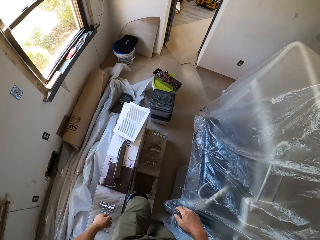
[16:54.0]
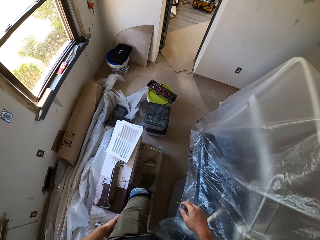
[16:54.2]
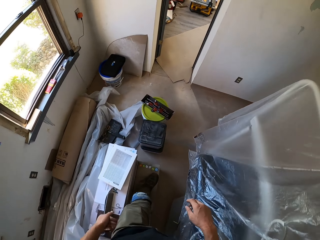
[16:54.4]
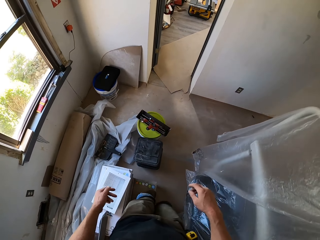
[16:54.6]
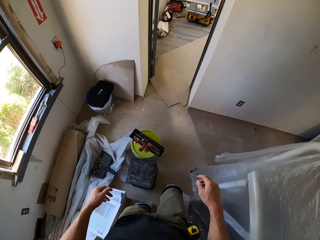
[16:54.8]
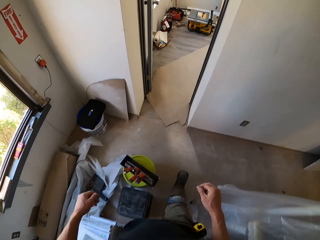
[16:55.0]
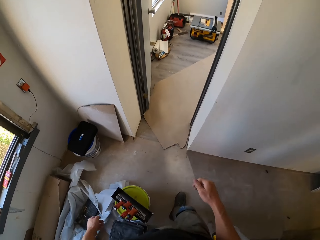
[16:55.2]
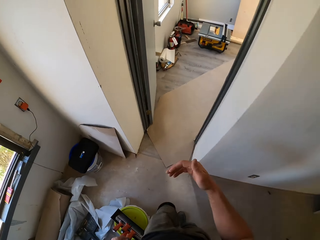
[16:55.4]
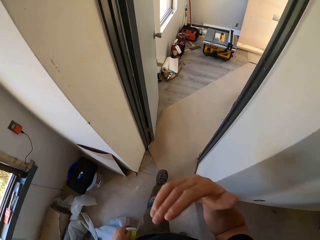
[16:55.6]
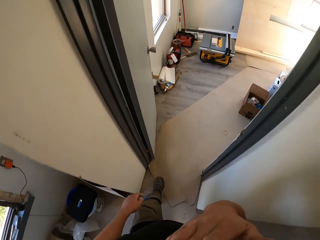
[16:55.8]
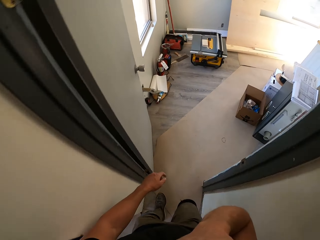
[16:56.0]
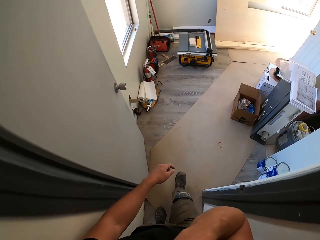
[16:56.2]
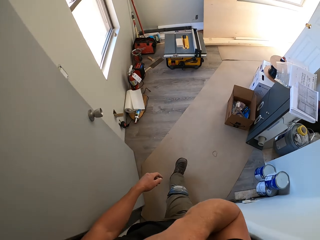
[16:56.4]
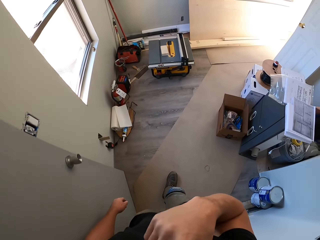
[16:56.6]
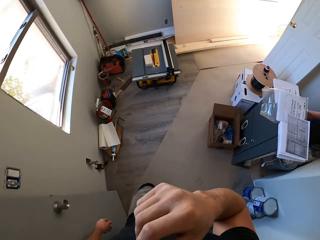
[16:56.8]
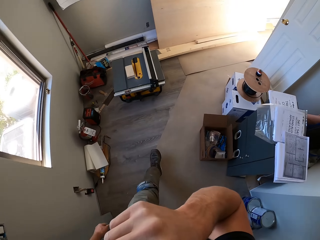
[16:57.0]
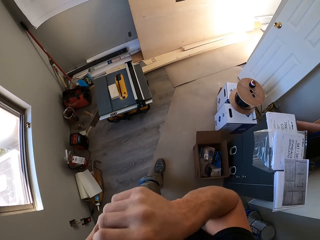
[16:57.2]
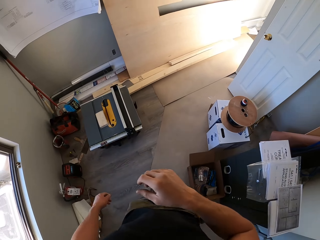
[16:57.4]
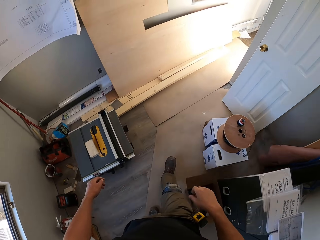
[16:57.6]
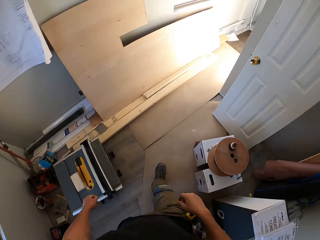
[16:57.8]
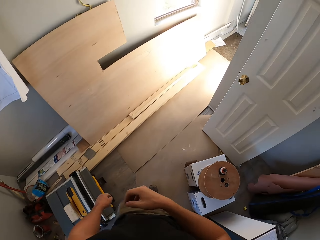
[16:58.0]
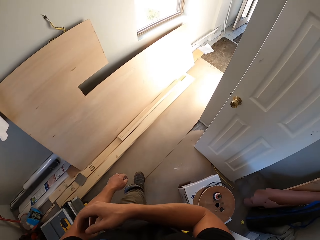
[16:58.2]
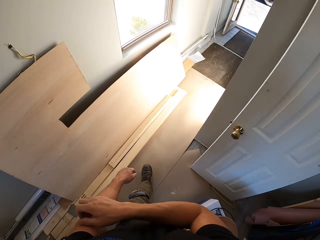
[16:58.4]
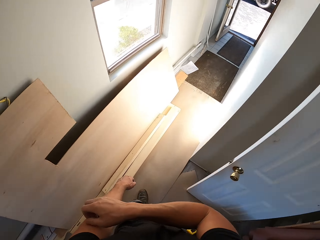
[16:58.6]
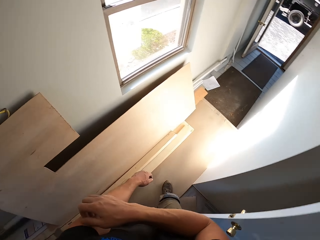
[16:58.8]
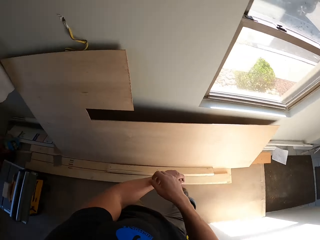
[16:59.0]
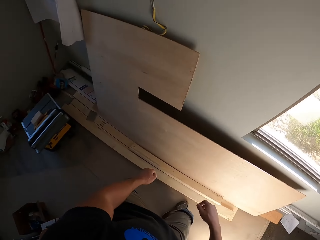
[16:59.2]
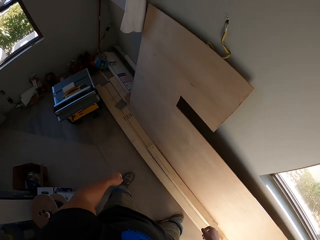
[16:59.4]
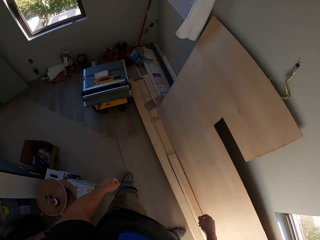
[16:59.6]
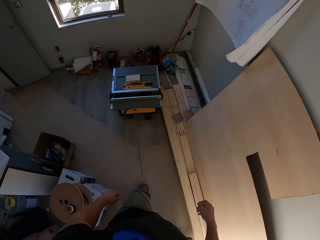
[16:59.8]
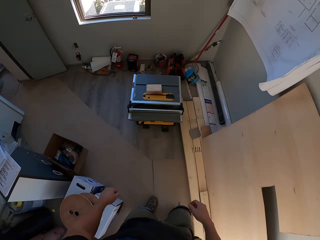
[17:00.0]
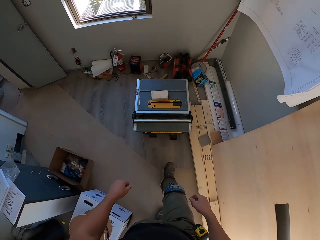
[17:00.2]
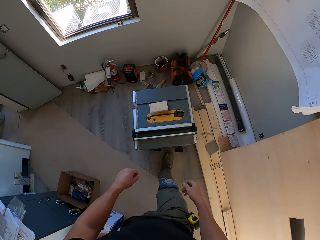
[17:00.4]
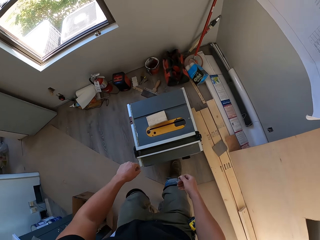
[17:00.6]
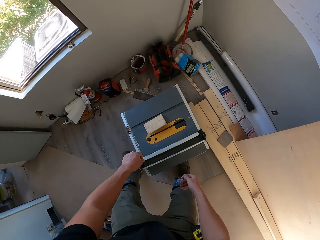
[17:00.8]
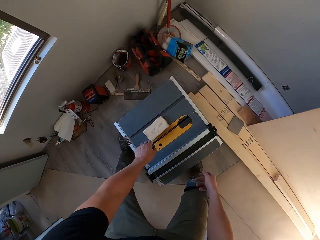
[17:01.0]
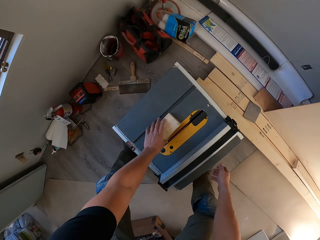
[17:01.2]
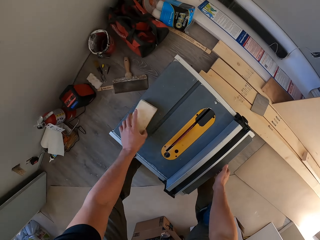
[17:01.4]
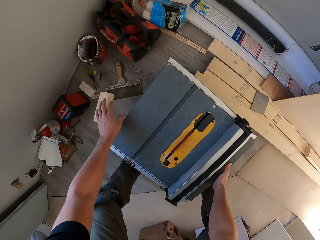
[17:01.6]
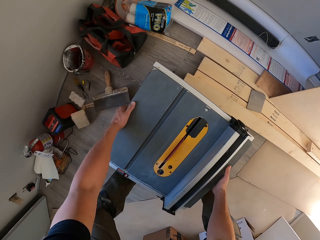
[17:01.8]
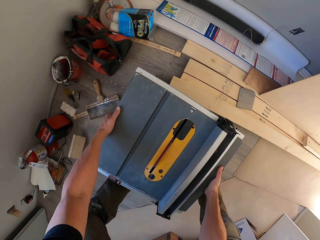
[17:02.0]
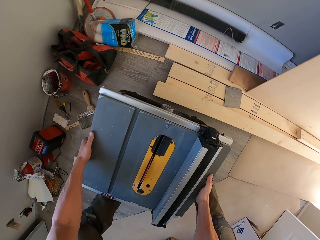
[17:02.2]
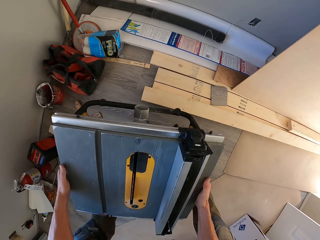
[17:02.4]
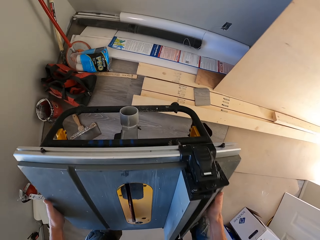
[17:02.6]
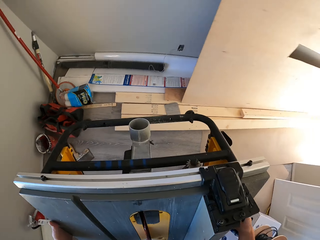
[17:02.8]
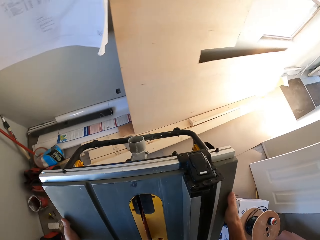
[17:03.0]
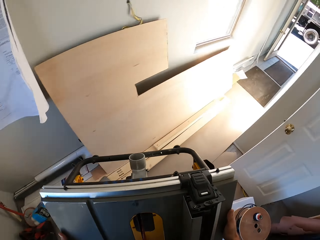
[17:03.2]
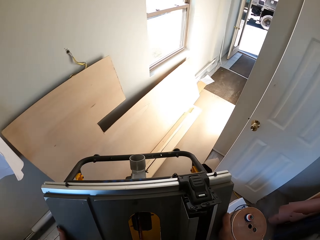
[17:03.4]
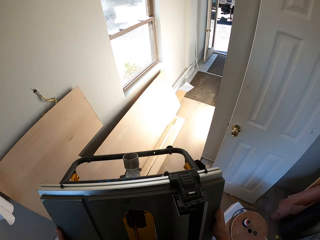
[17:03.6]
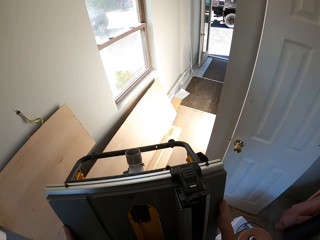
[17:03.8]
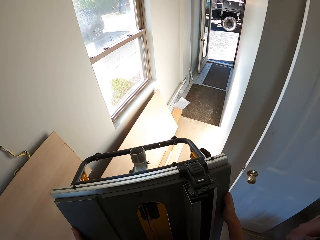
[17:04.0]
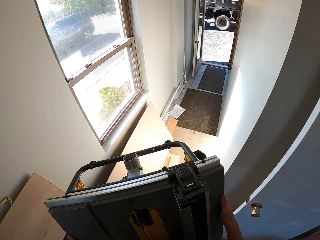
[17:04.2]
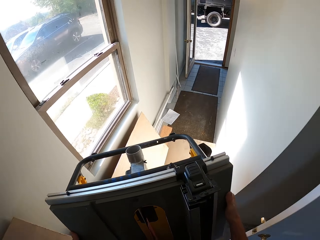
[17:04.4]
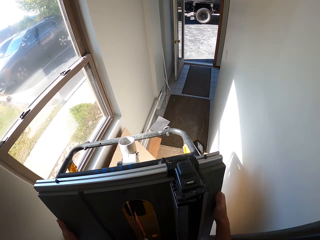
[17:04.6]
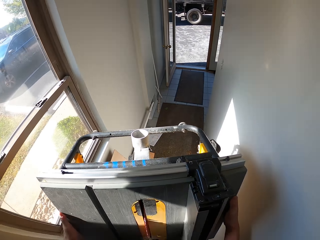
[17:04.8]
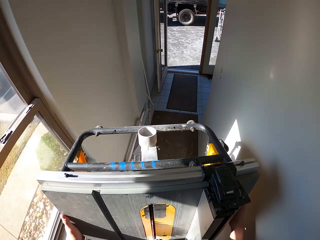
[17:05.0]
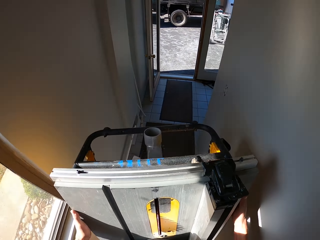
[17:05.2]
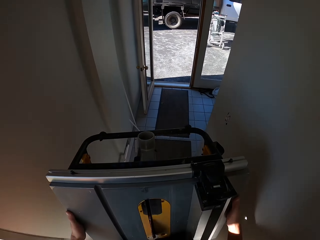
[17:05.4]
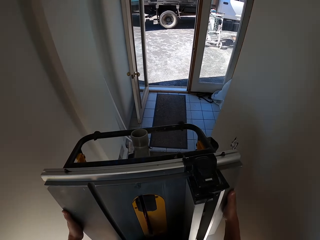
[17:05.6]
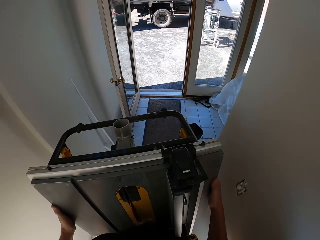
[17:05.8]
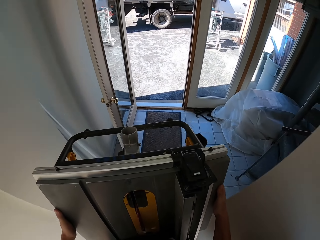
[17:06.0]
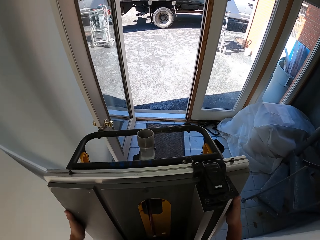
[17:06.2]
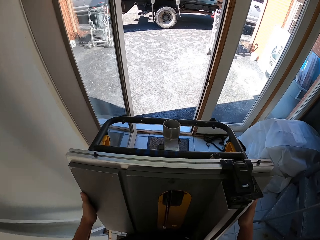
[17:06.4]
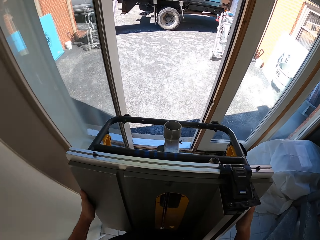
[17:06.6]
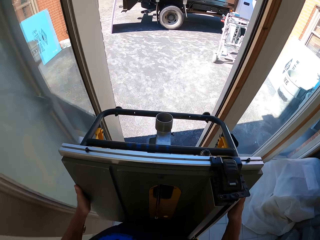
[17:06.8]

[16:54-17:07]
The camera wearer moves the wood. They pick up a table saw. They walk out of the house.

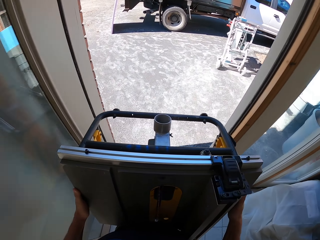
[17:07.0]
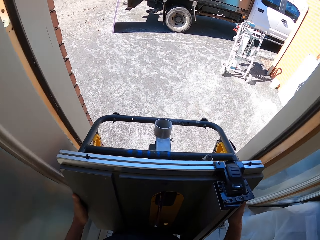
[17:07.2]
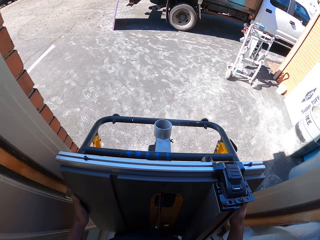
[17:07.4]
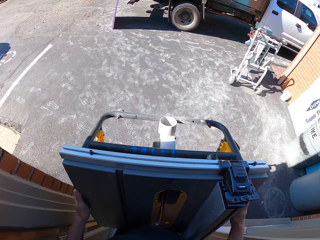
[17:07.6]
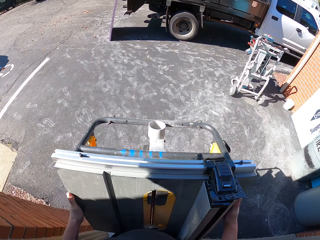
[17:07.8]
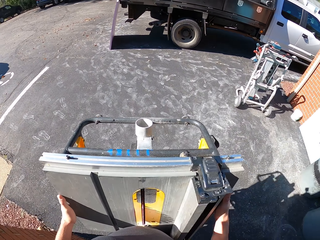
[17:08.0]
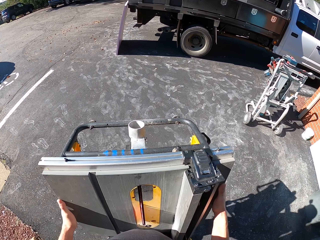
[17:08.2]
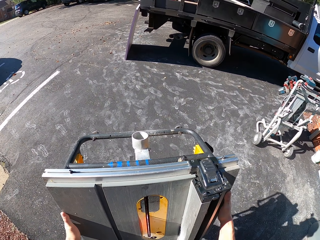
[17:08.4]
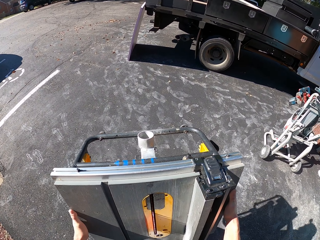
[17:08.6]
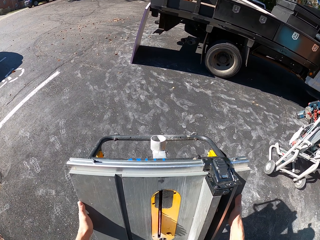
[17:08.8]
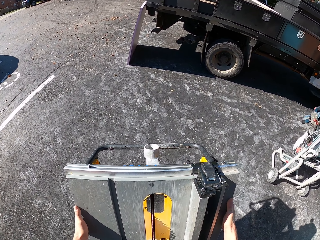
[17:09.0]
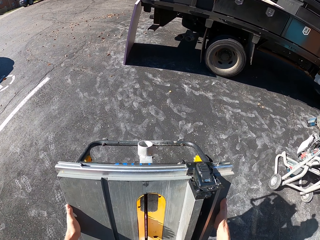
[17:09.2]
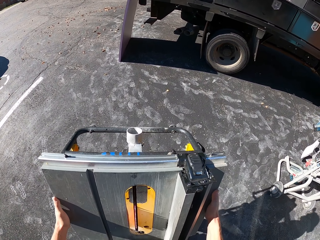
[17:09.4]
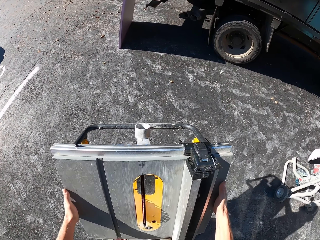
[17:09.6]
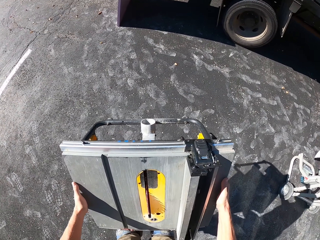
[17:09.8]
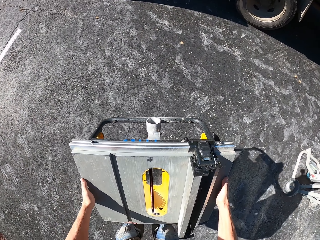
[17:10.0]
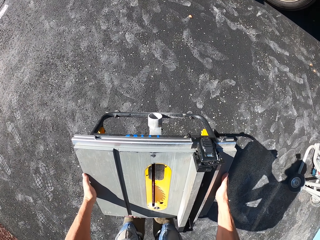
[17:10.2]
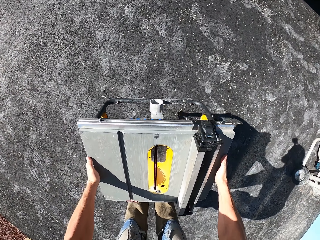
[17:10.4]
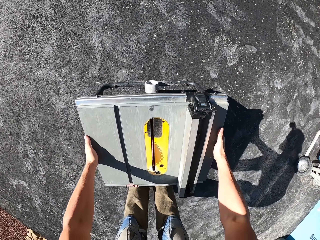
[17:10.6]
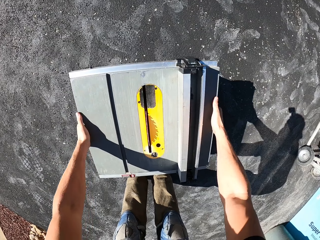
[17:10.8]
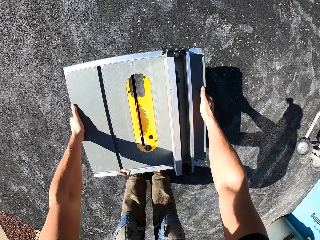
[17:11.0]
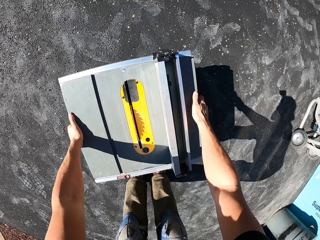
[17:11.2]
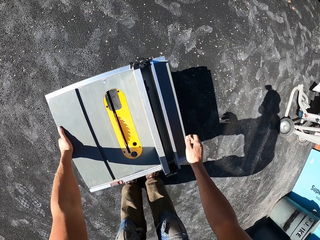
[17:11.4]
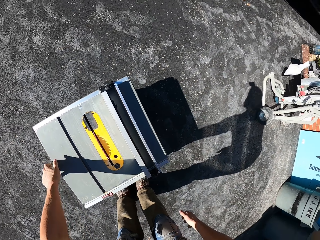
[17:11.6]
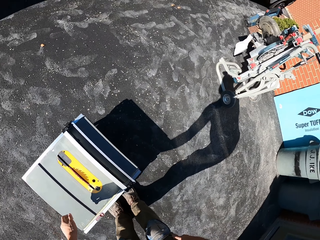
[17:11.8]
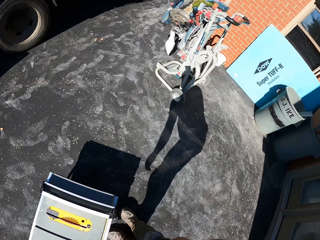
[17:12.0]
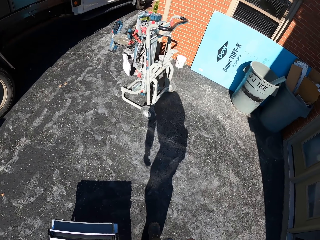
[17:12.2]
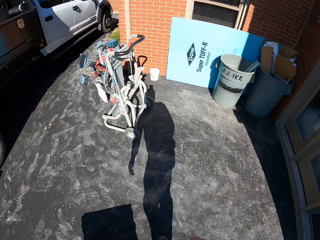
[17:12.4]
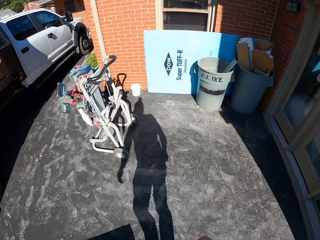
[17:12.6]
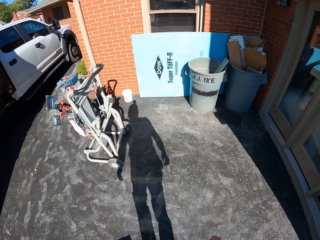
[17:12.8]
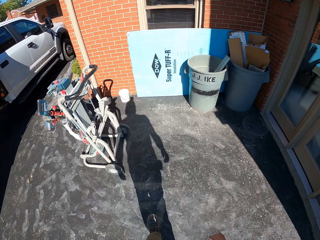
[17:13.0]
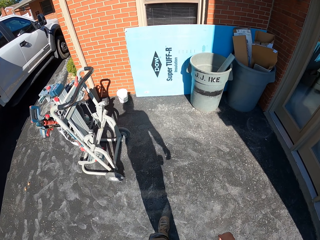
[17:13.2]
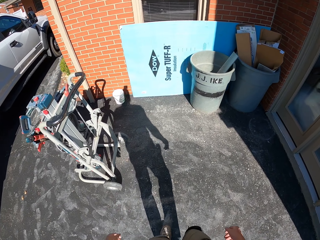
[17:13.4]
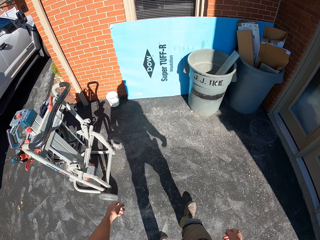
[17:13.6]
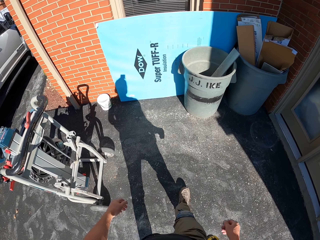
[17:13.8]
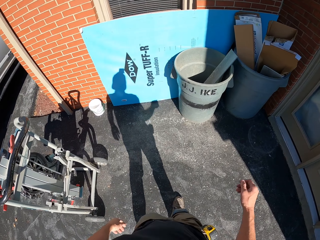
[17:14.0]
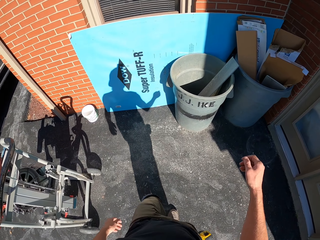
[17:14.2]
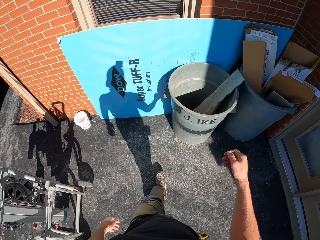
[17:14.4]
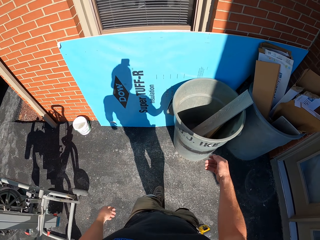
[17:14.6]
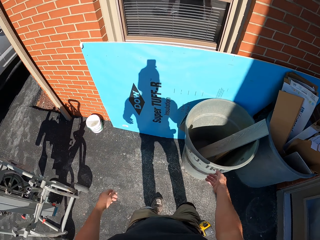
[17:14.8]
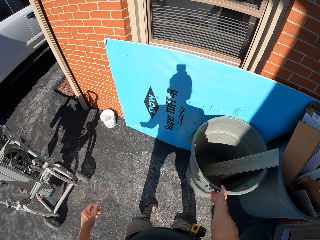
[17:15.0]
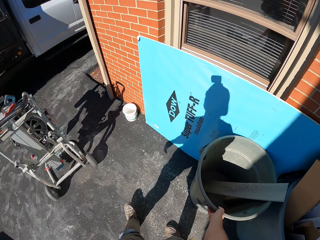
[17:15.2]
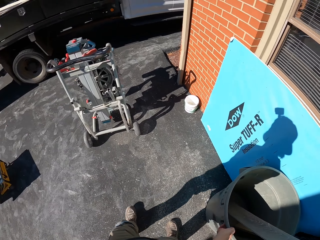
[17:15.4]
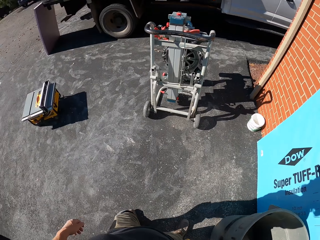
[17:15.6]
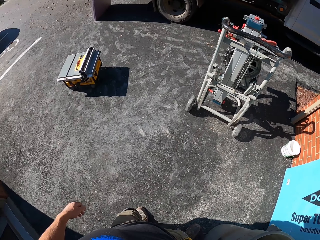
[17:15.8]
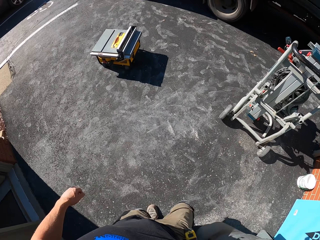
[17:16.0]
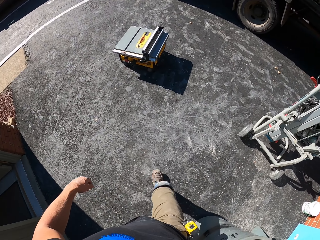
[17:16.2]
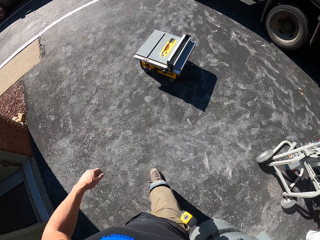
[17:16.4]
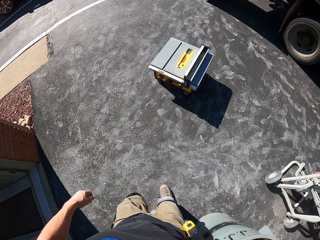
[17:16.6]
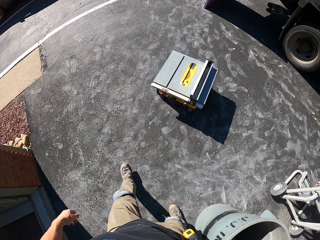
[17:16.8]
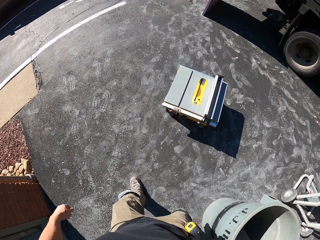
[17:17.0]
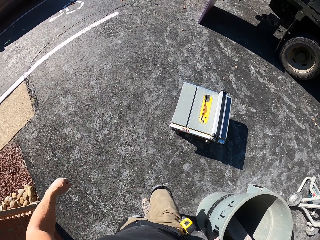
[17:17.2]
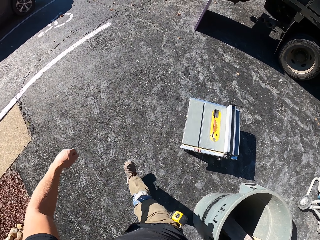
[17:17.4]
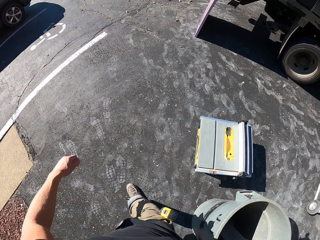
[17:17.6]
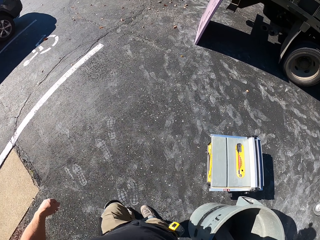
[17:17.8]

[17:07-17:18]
The camera wearer puts down the table saw. They step forward. They pick up the bin. They step forward.
